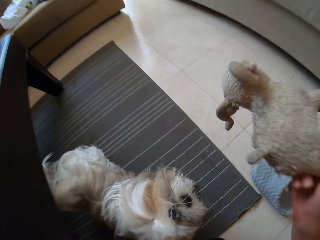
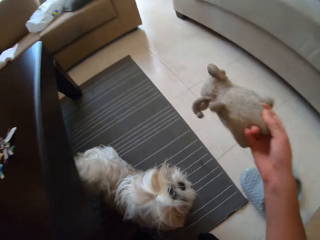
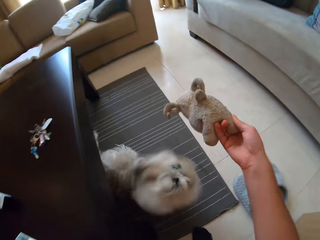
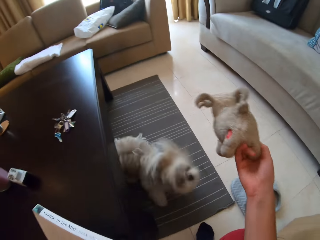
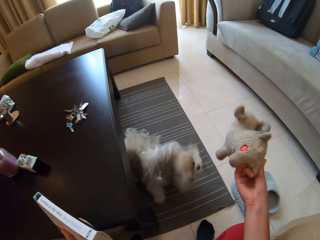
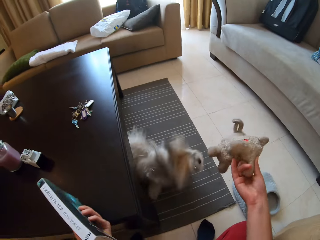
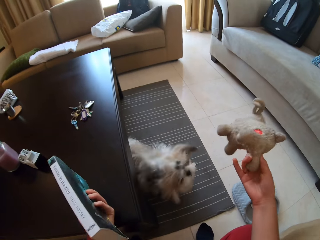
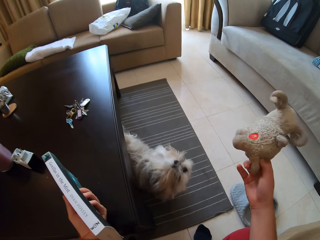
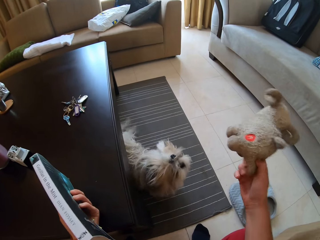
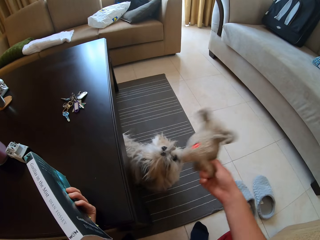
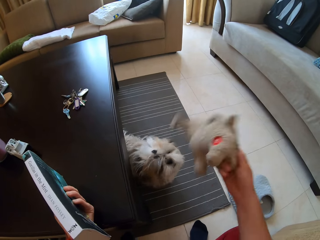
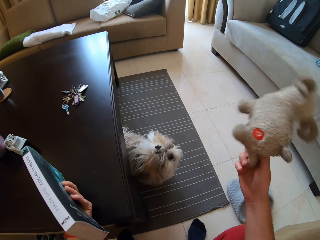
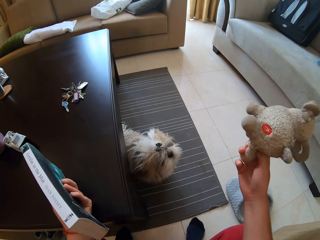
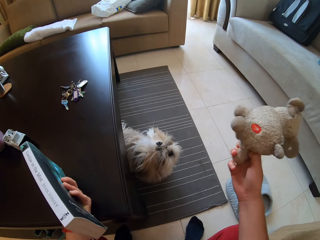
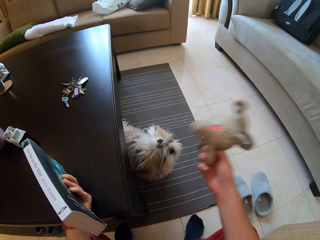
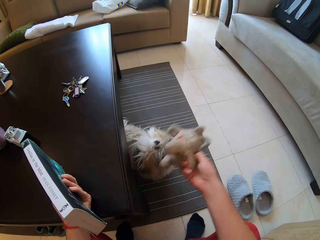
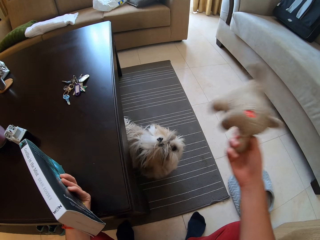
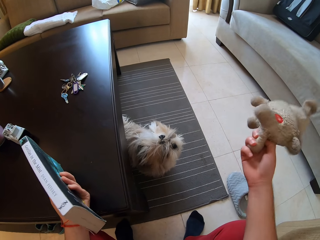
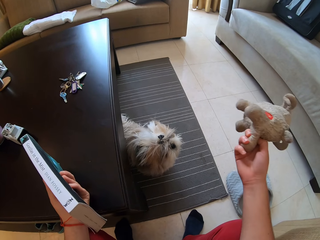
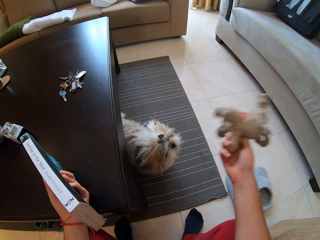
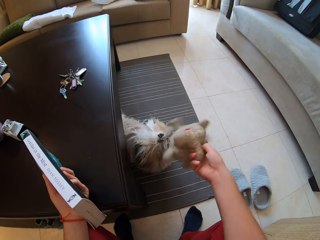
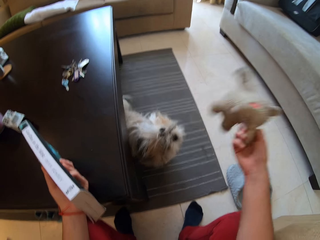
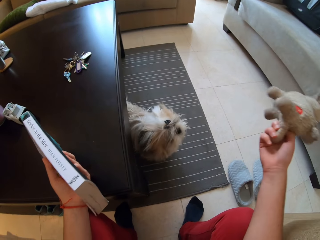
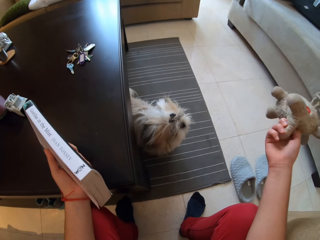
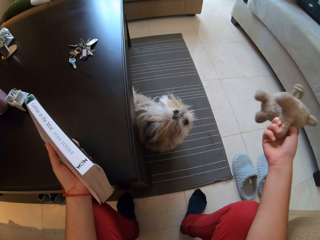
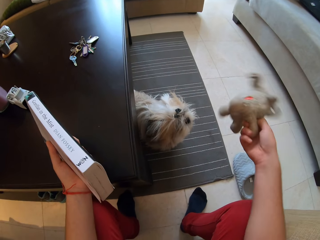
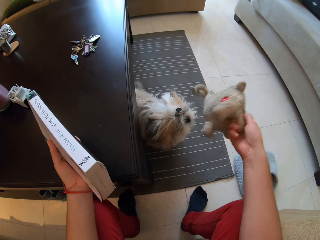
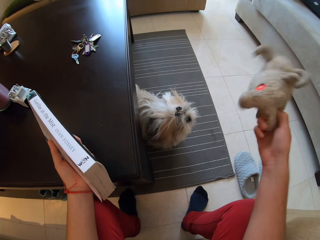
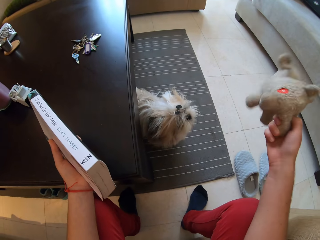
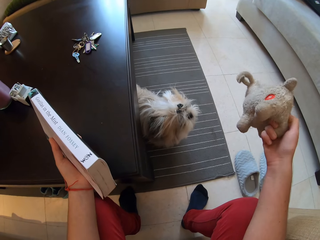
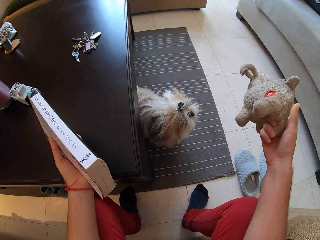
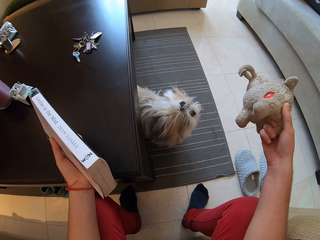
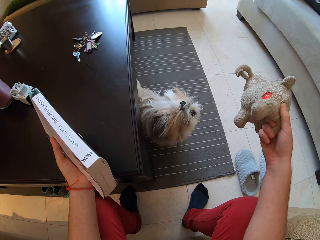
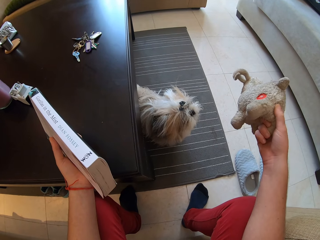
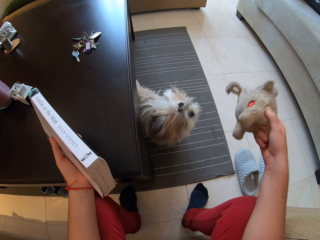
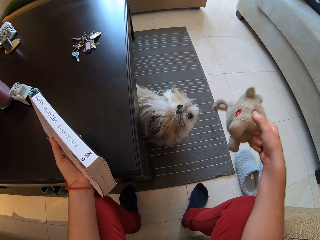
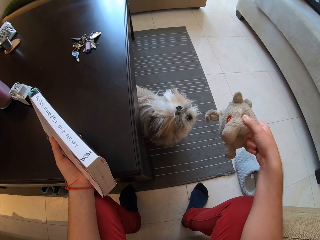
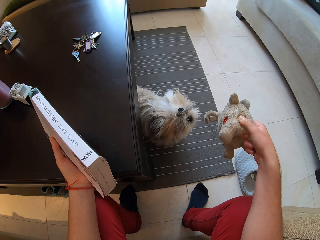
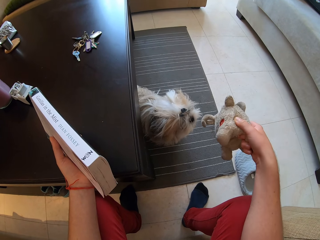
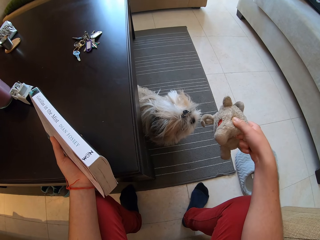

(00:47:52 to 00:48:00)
The camera wearer plays with the dog.

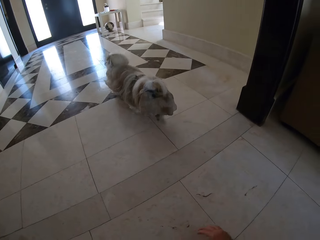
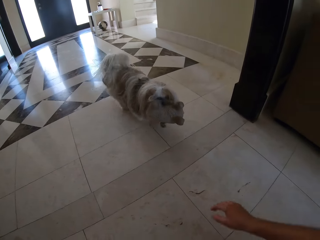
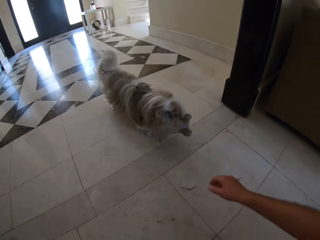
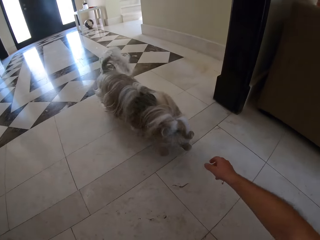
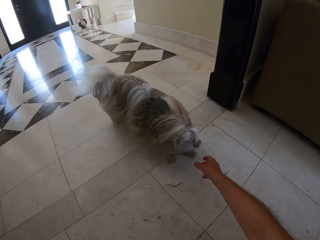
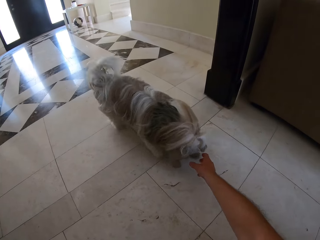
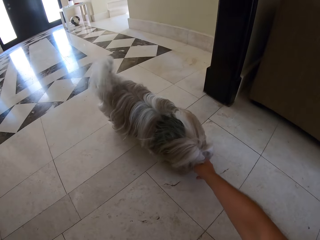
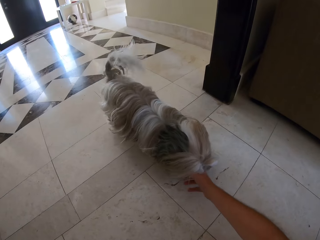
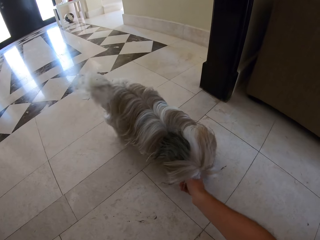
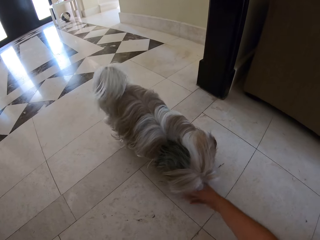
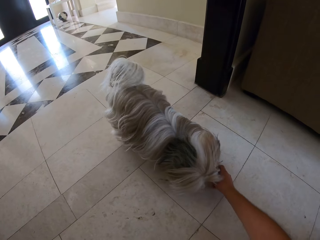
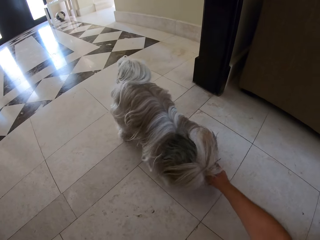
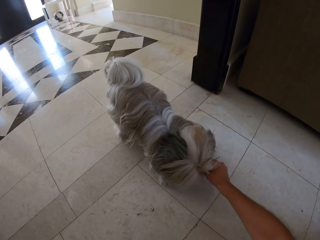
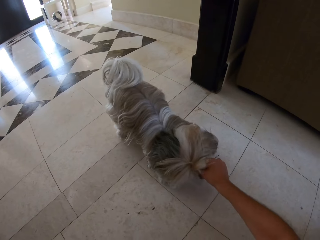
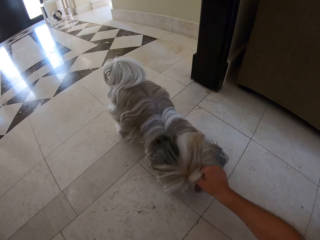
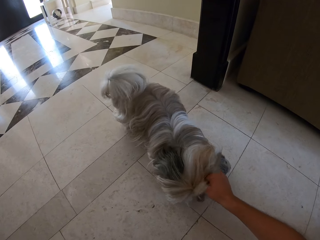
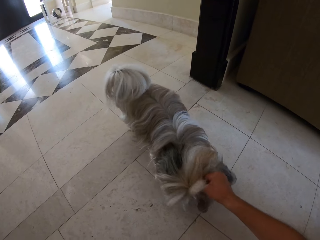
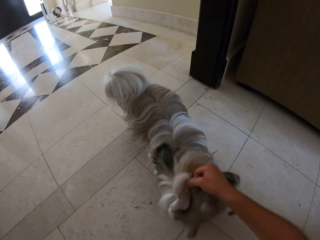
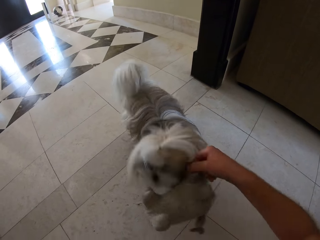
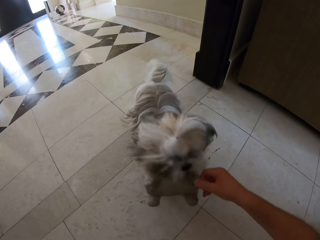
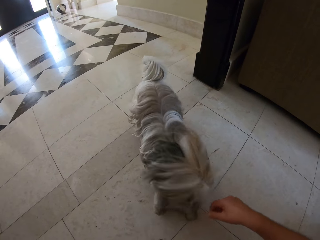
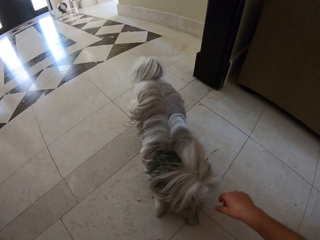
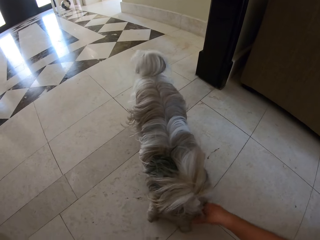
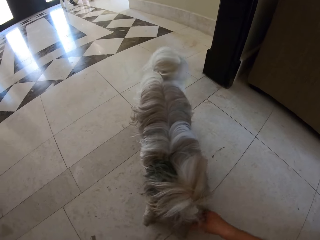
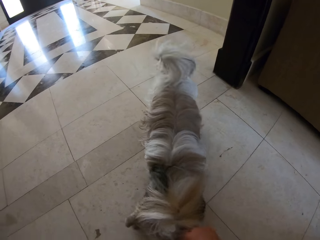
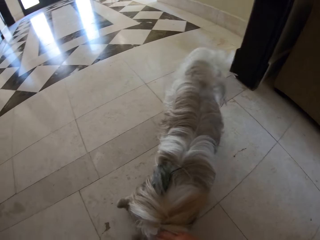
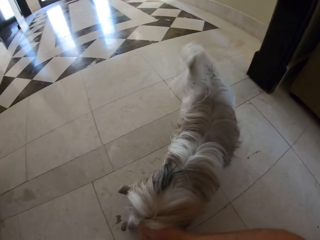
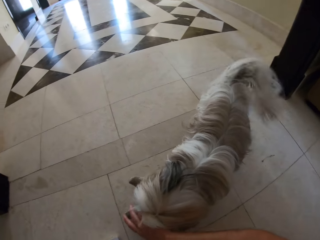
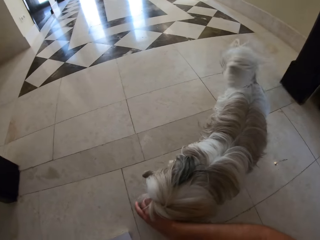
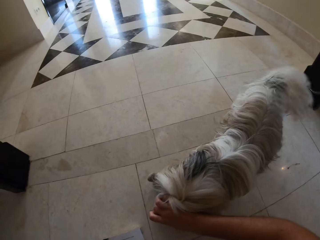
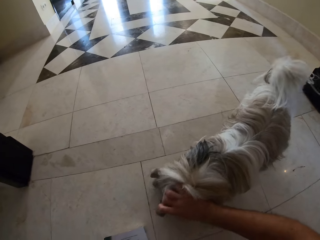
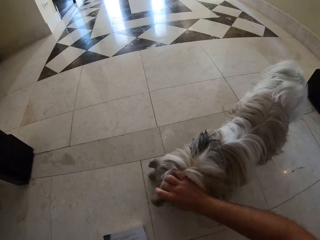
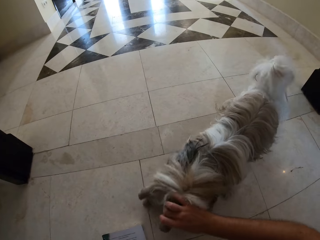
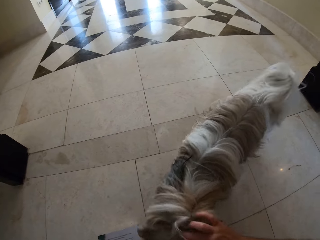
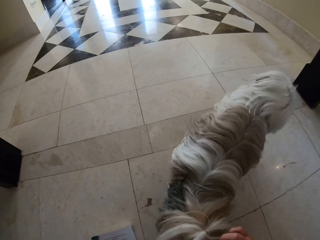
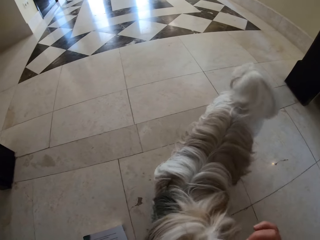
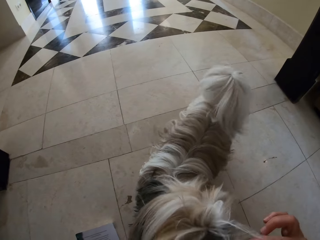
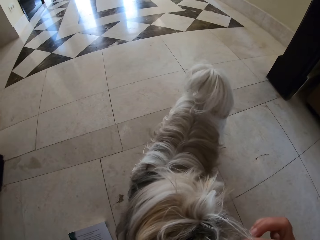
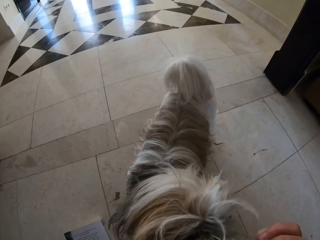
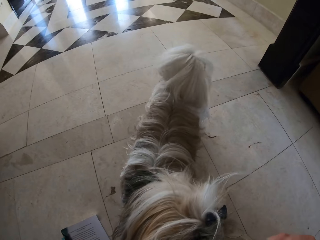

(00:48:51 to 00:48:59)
The camera wearer tries to remove the teddy bear from the puppy's mouth.

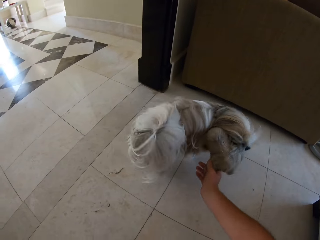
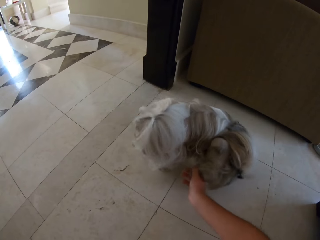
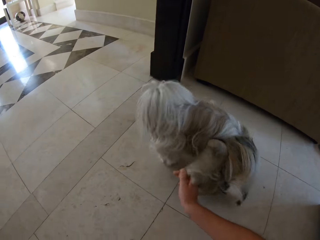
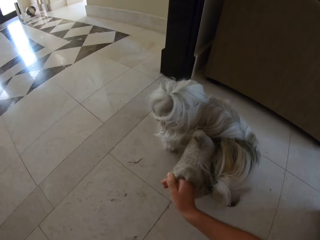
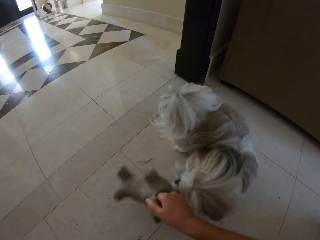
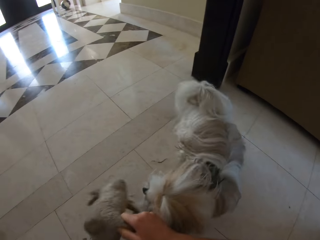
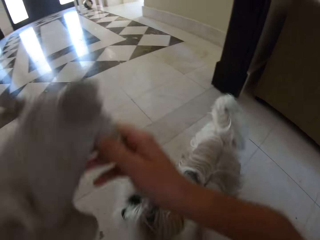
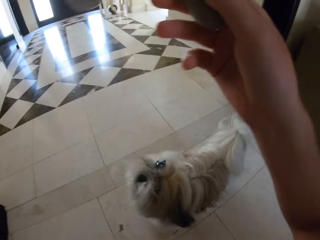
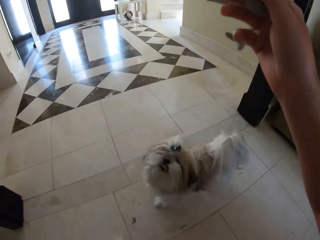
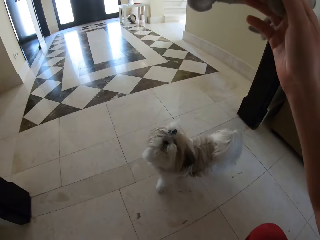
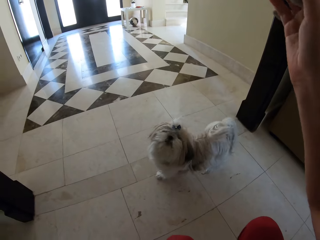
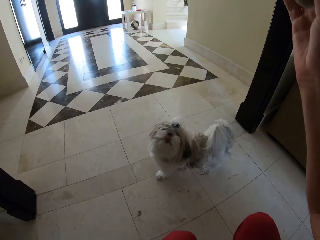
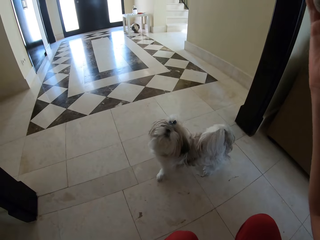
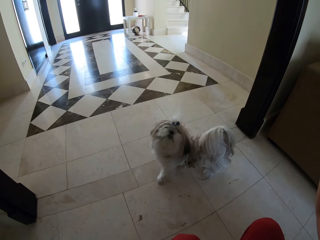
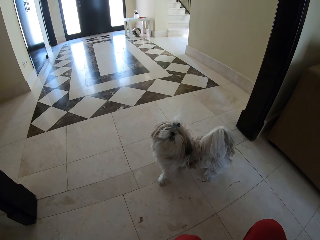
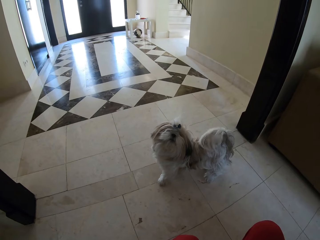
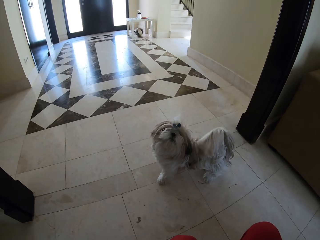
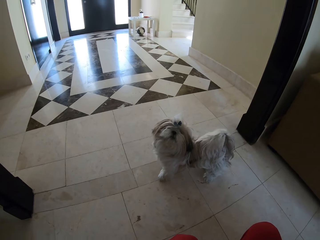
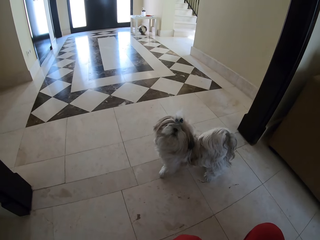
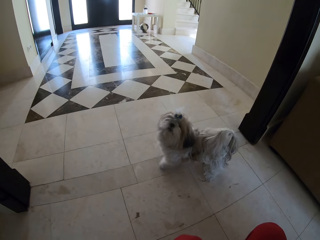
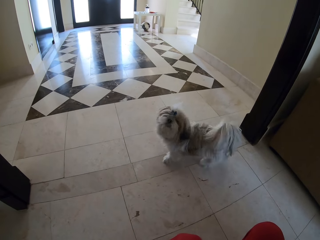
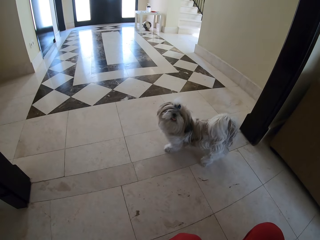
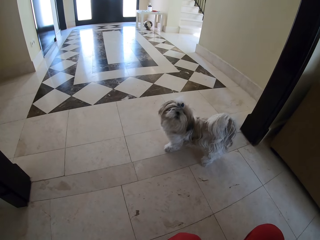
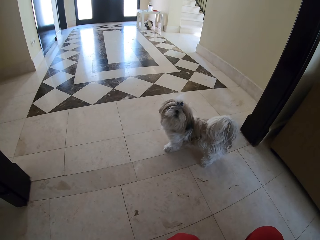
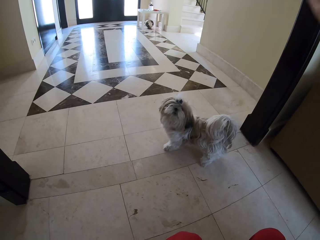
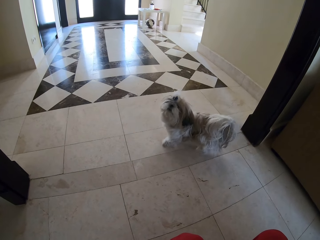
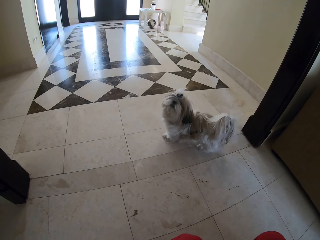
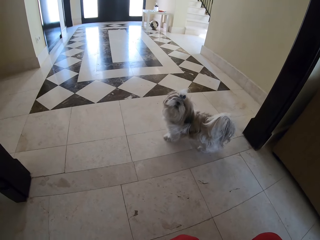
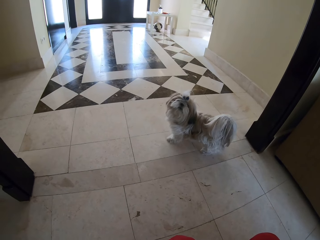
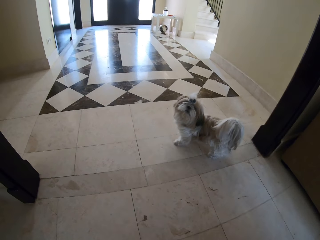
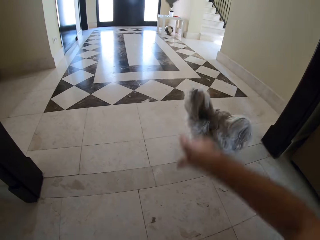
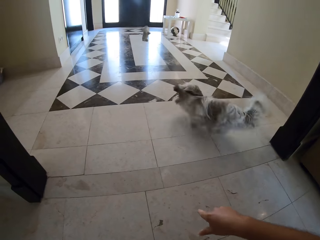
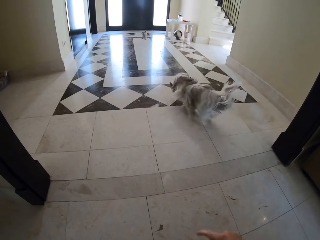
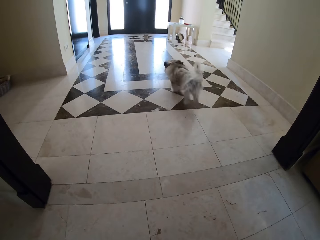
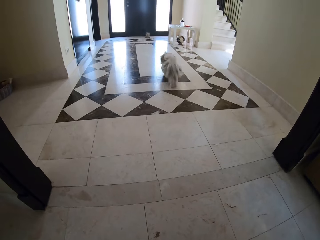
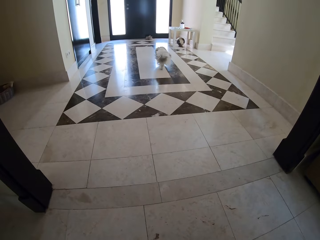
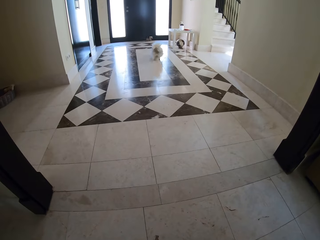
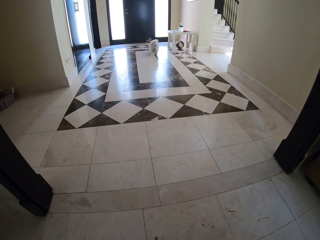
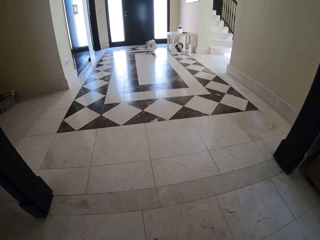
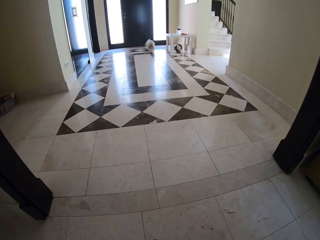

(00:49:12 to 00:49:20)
The camera wearer picks up the teddy bear. They throw the teddy bear on the hallway floor.
